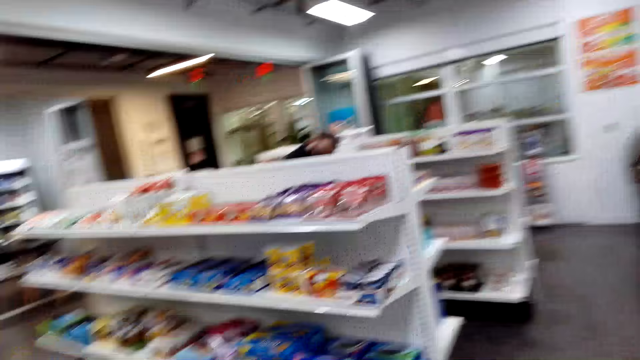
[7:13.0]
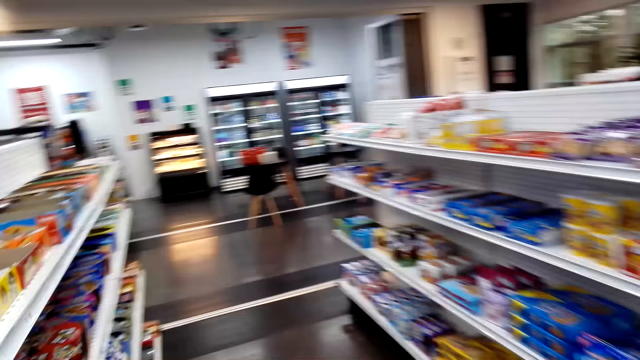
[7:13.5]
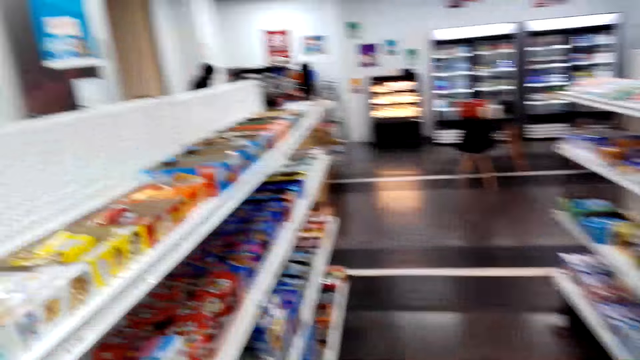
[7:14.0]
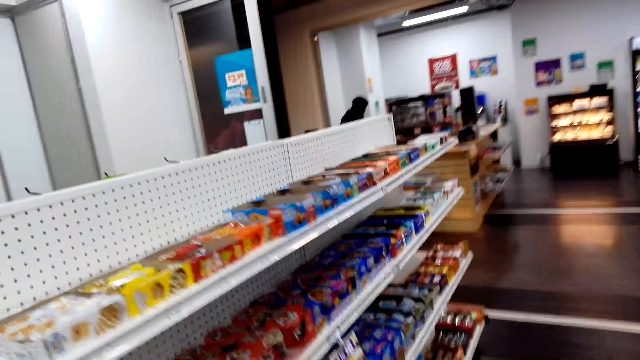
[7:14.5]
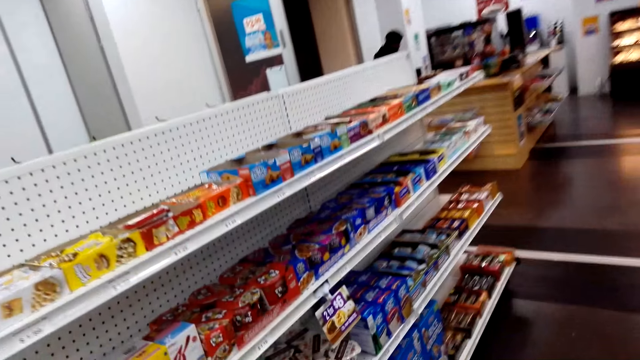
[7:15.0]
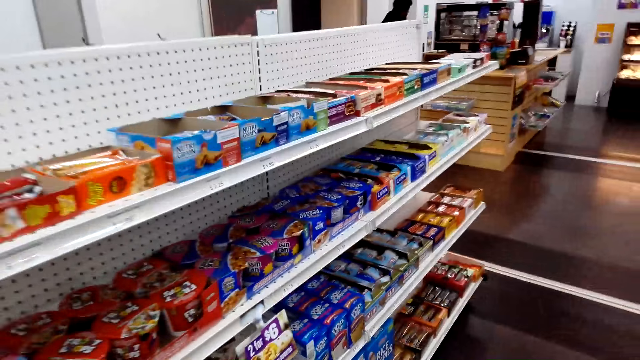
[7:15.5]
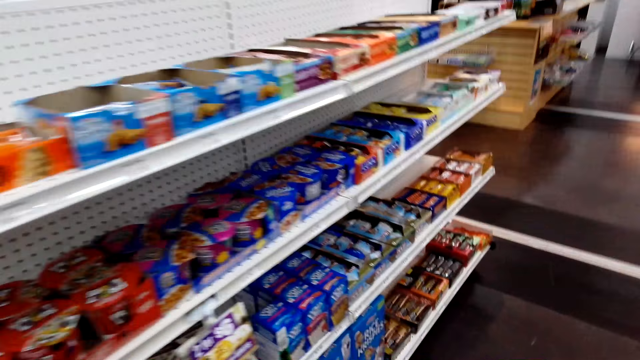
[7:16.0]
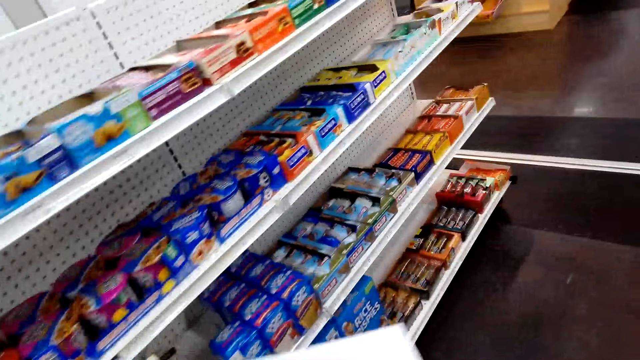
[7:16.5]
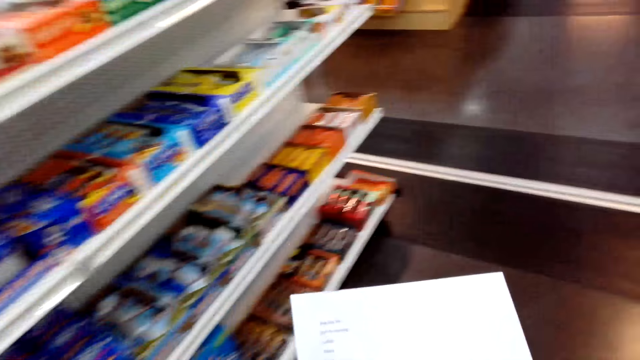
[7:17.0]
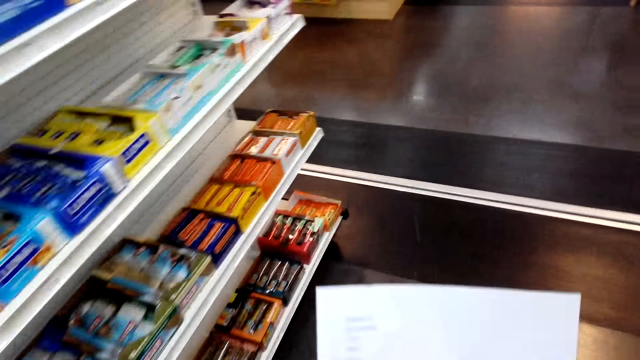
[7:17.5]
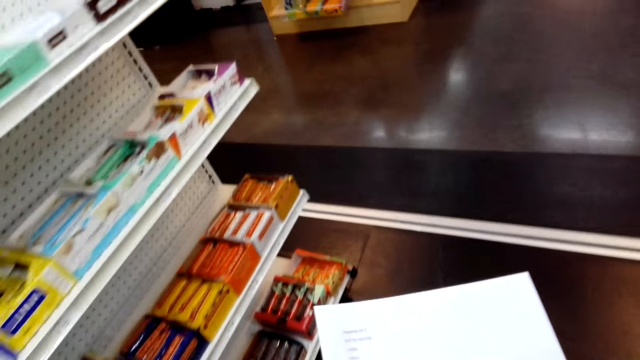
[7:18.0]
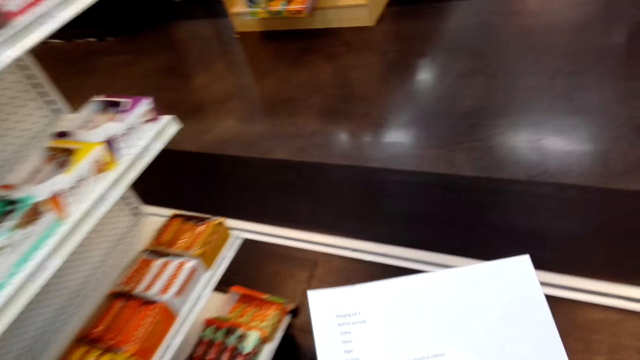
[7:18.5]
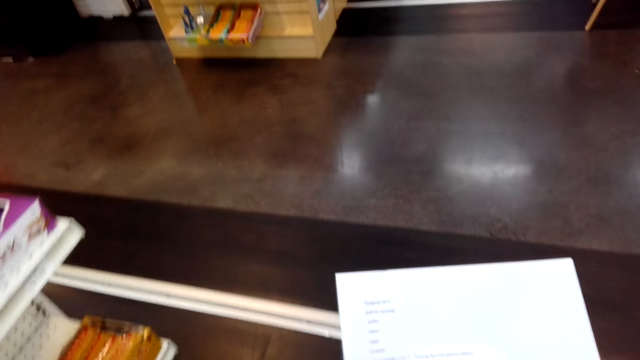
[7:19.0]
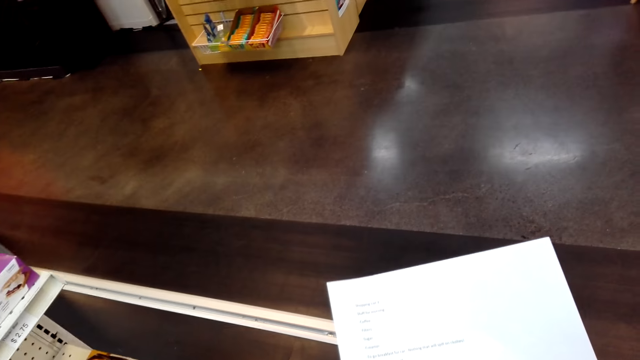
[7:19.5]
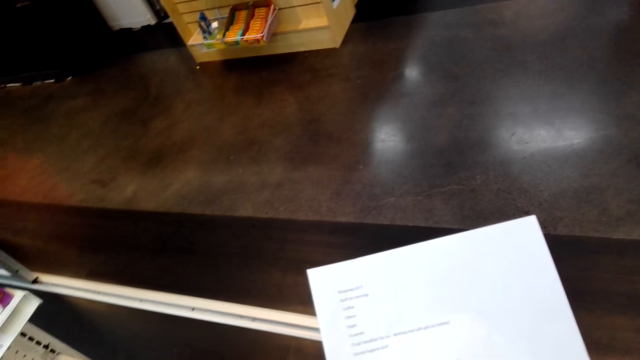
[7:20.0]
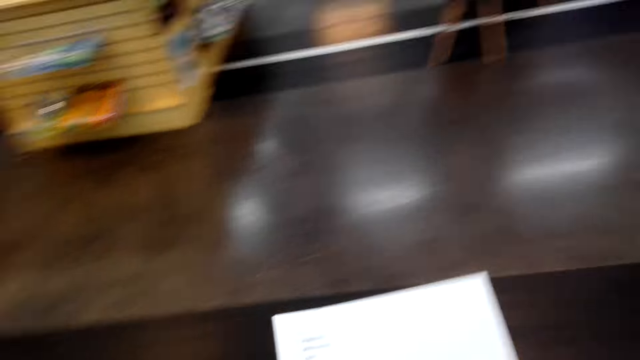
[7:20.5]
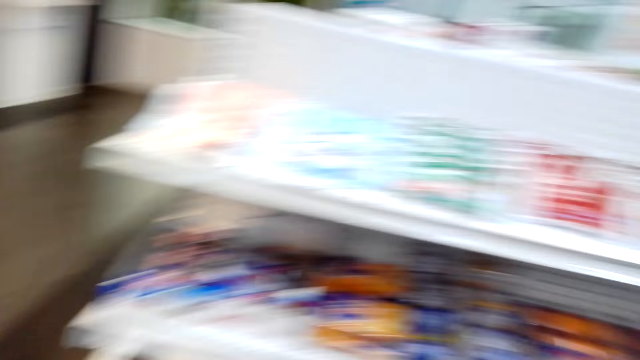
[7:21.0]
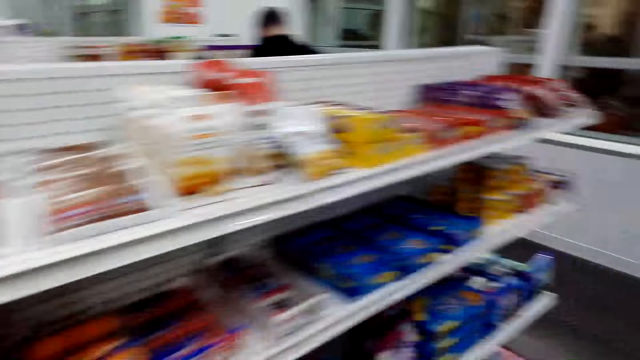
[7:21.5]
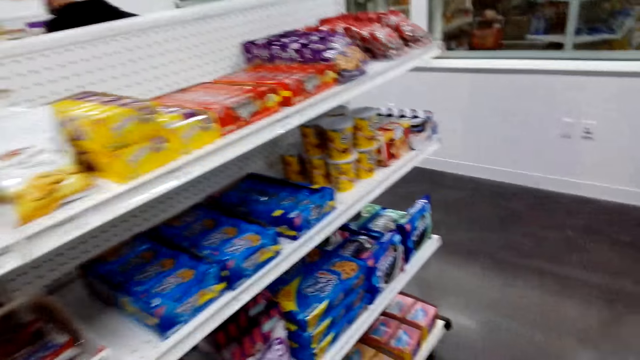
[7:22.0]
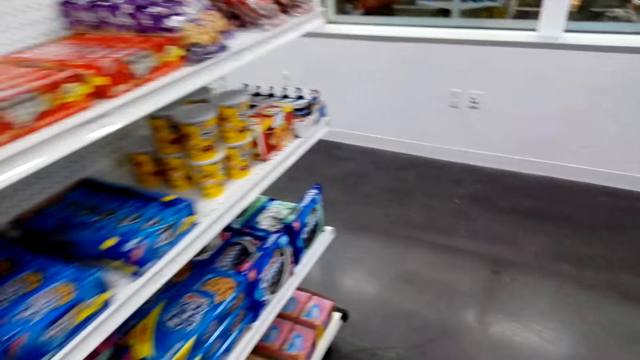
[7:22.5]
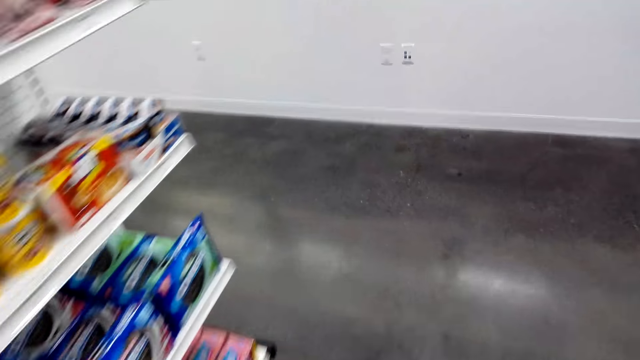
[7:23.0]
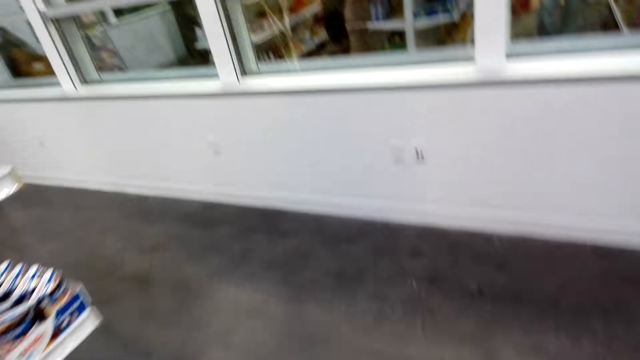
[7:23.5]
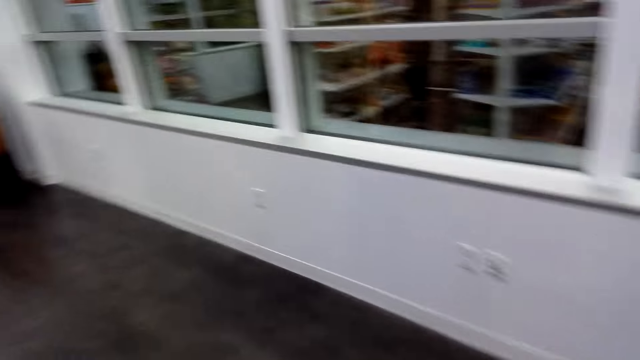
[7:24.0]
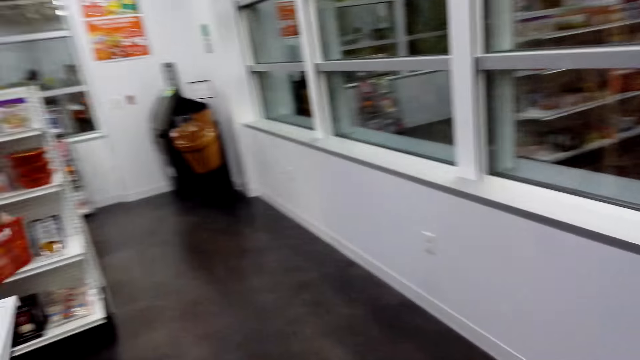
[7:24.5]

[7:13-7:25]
The camera wearer looks at the paper.

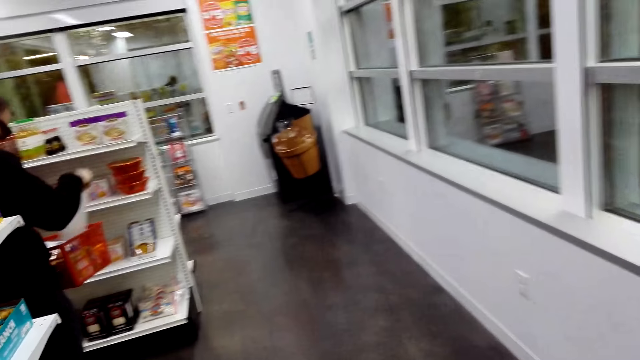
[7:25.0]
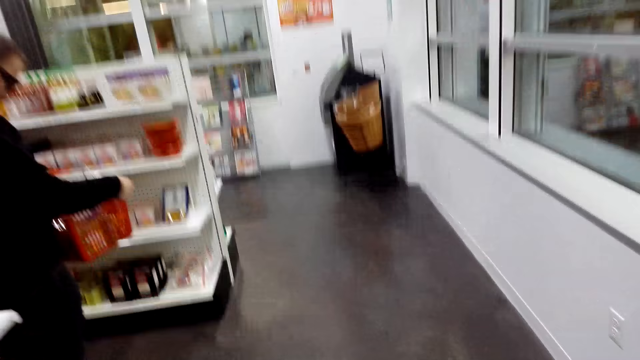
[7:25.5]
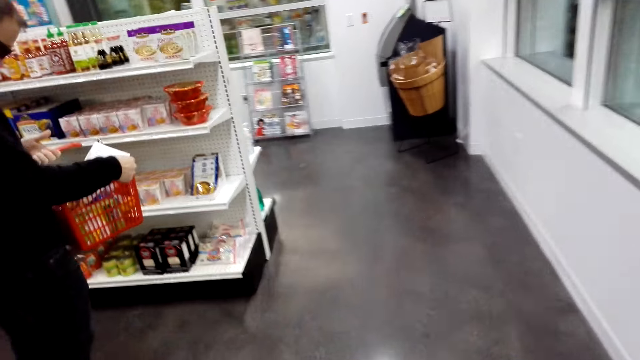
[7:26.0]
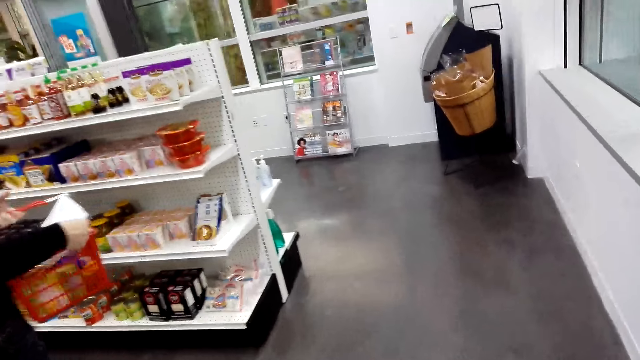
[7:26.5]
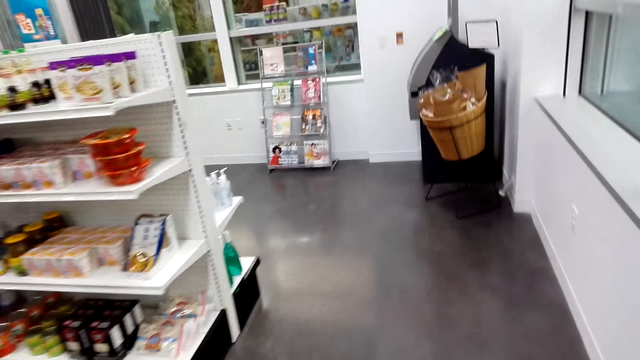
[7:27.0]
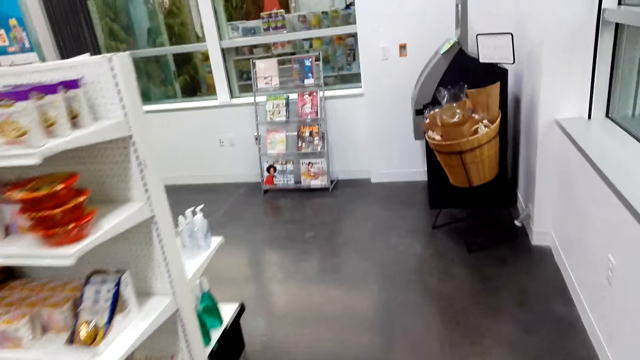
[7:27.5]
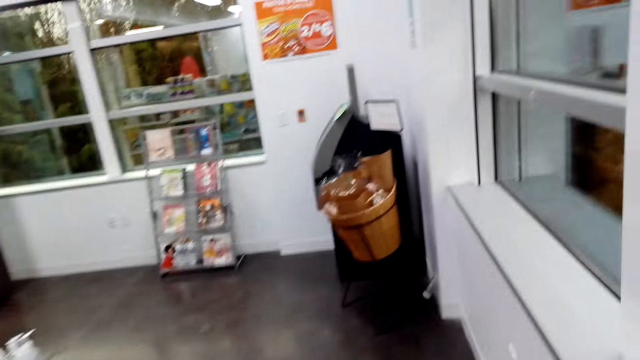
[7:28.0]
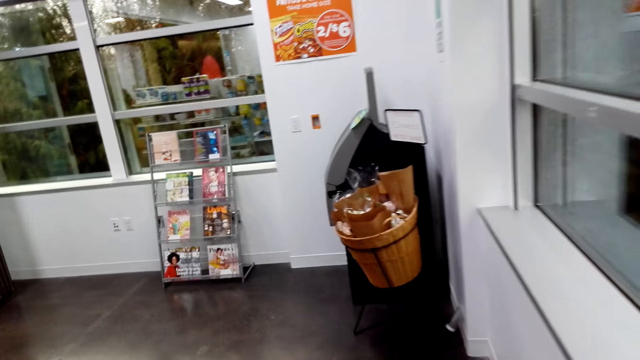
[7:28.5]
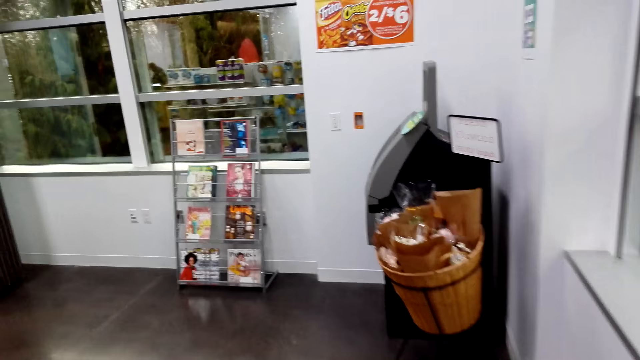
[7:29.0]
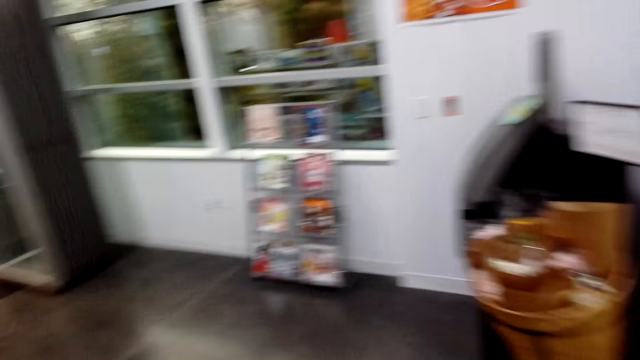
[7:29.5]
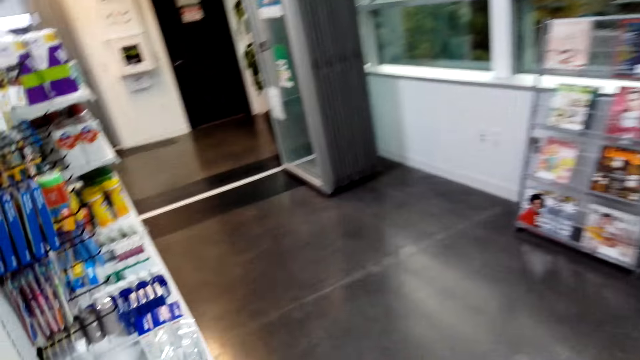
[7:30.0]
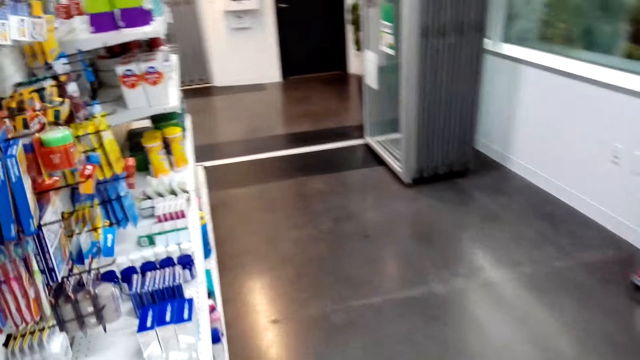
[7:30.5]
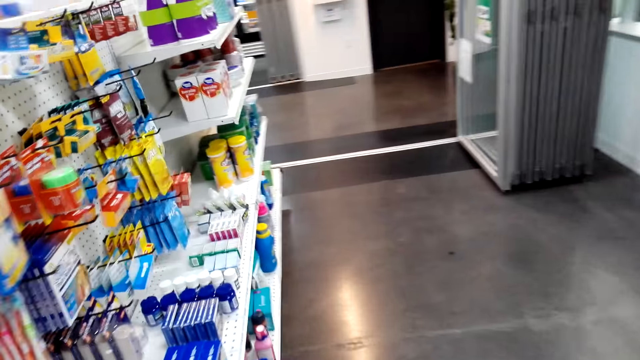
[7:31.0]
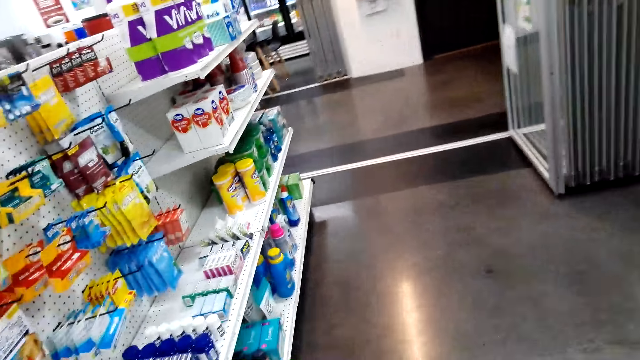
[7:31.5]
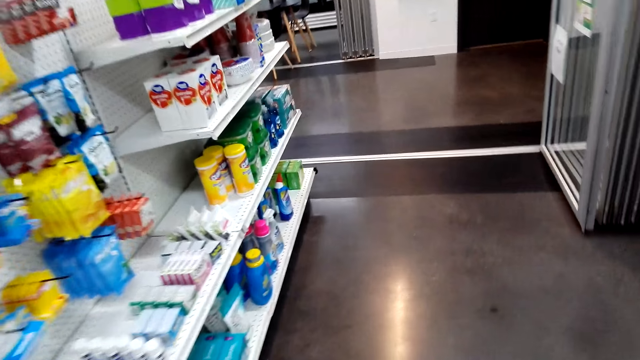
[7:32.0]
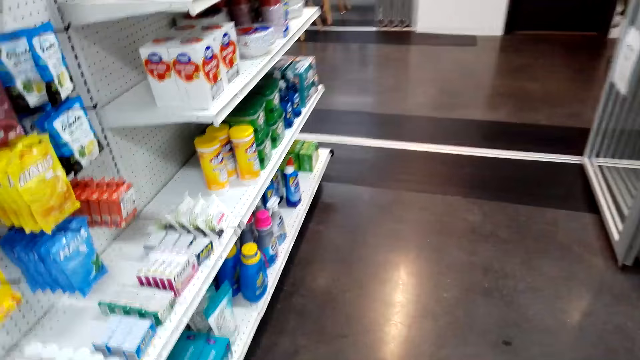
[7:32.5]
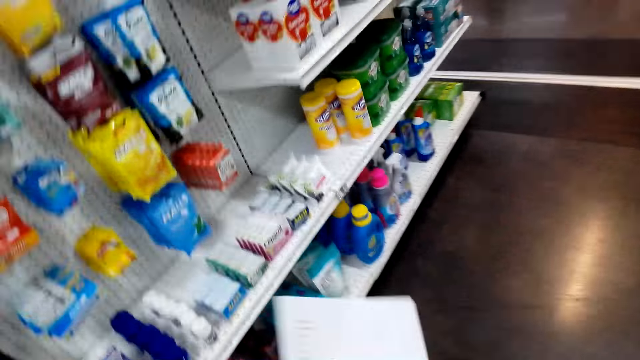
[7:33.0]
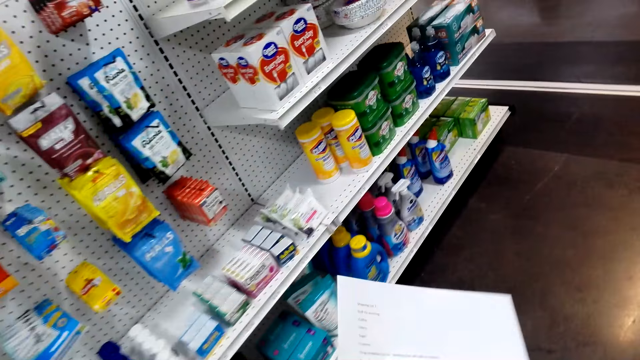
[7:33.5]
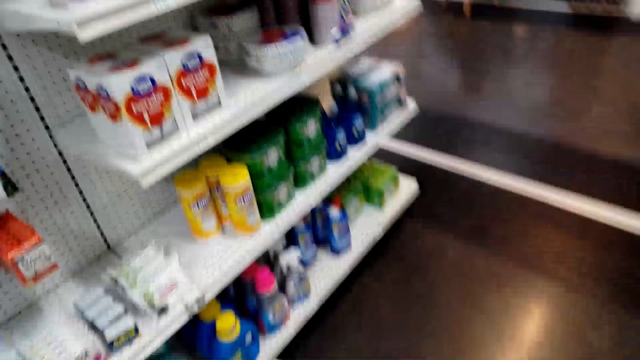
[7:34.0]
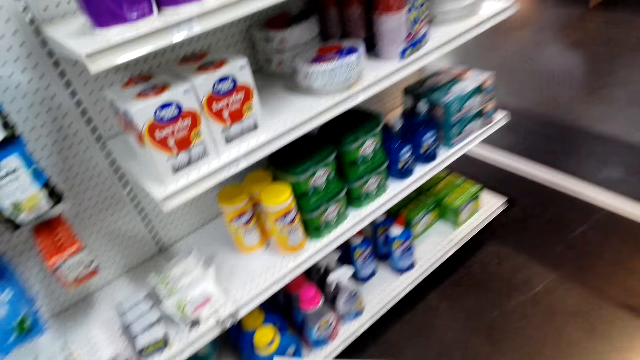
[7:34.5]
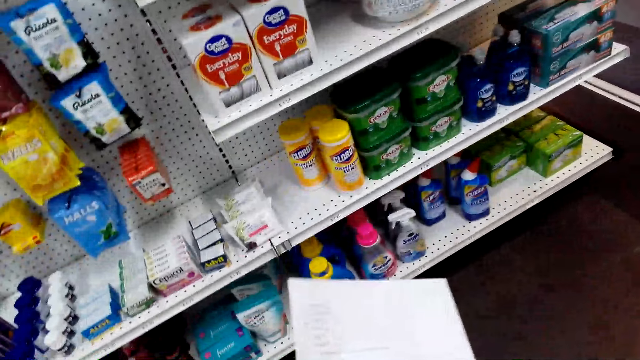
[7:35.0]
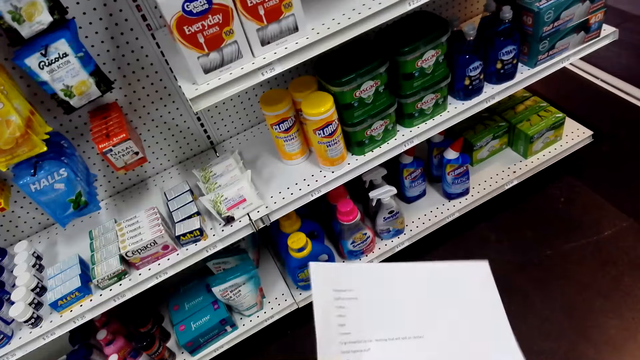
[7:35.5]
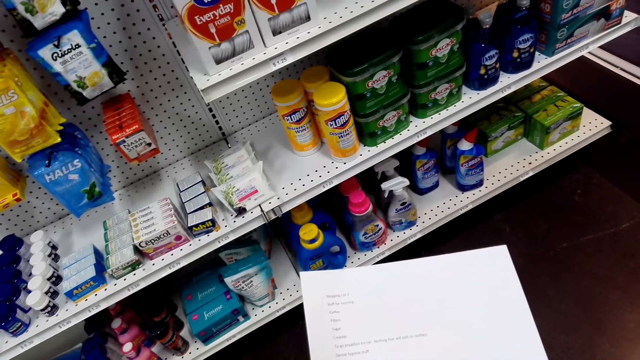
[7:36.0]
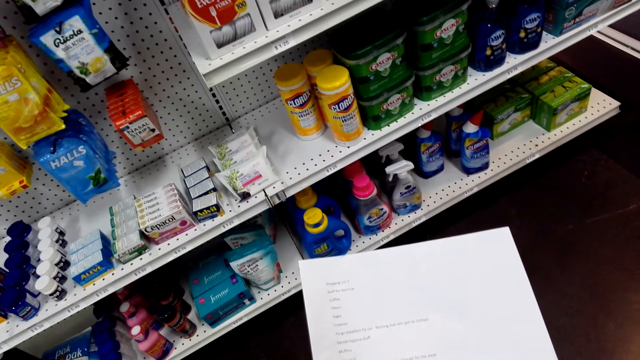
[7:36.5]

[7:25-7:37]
The camera wearer looks at the paper.
